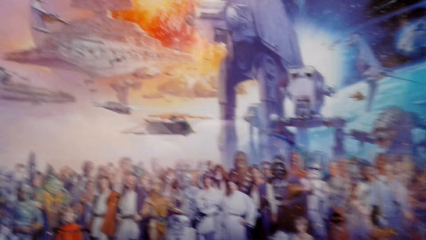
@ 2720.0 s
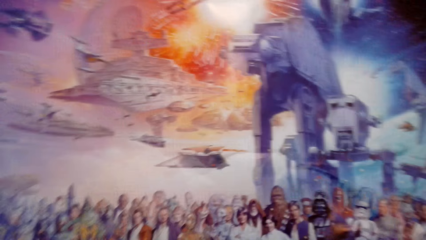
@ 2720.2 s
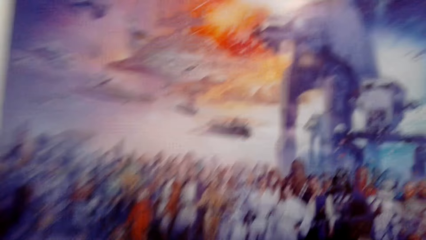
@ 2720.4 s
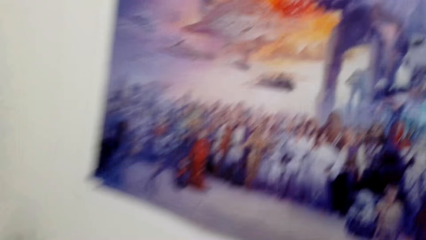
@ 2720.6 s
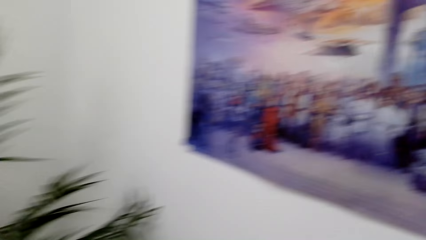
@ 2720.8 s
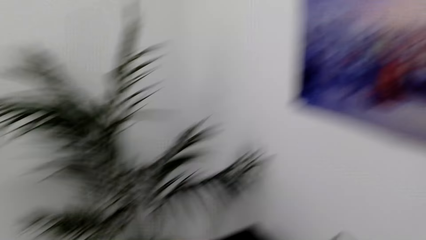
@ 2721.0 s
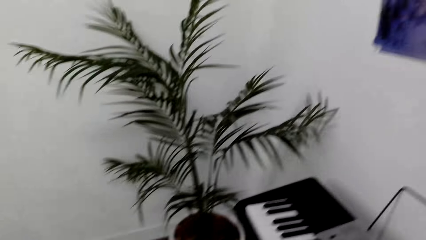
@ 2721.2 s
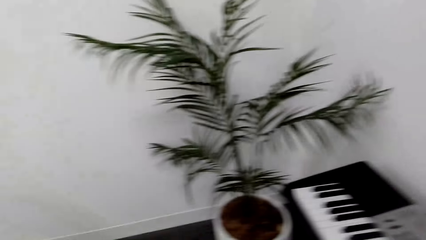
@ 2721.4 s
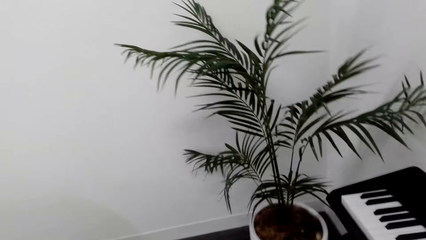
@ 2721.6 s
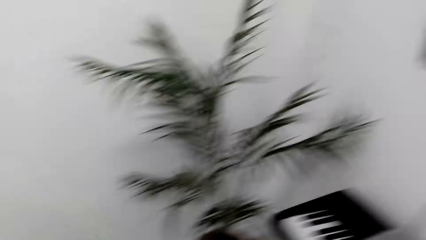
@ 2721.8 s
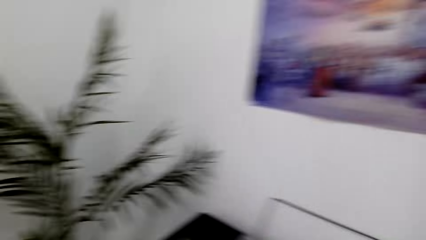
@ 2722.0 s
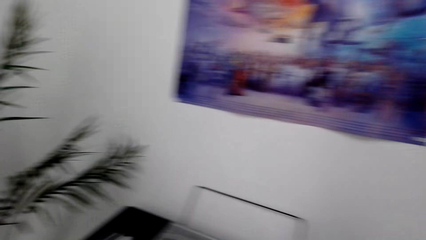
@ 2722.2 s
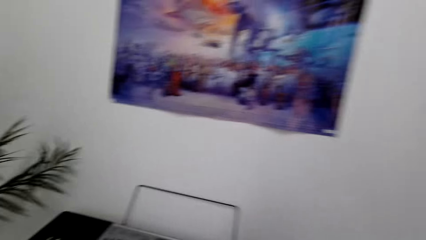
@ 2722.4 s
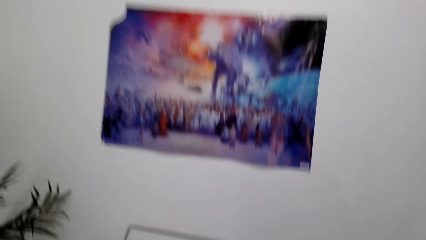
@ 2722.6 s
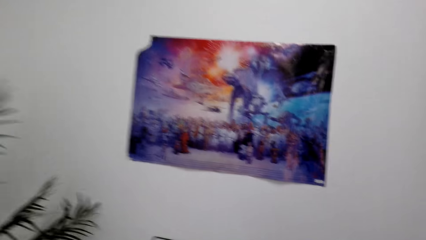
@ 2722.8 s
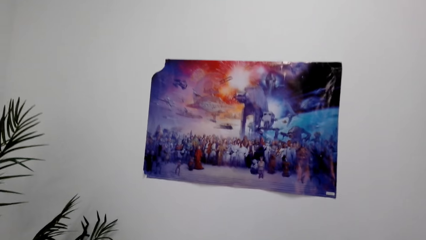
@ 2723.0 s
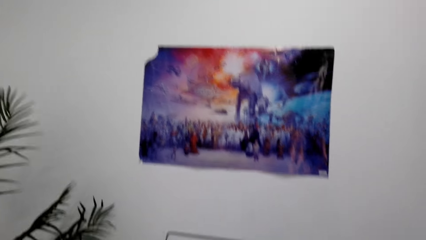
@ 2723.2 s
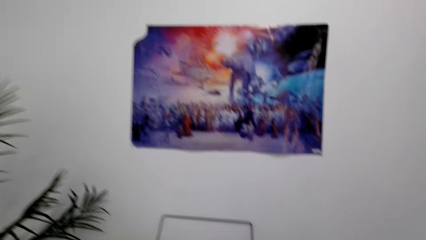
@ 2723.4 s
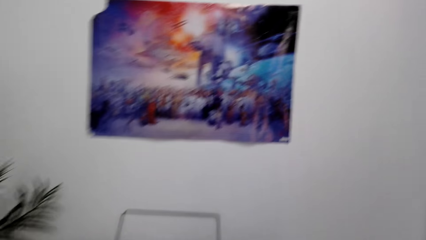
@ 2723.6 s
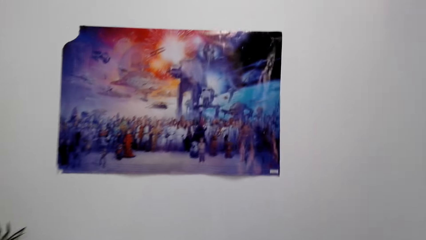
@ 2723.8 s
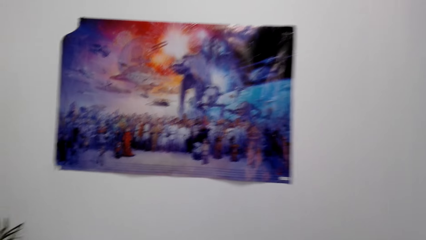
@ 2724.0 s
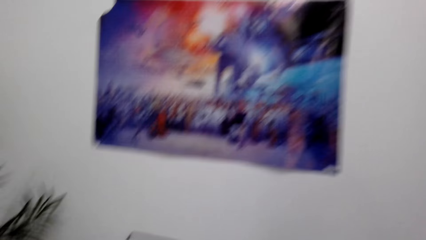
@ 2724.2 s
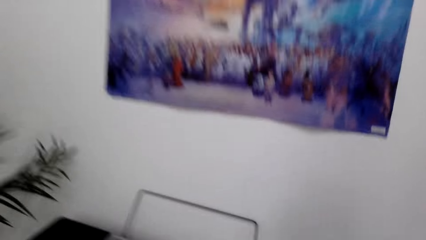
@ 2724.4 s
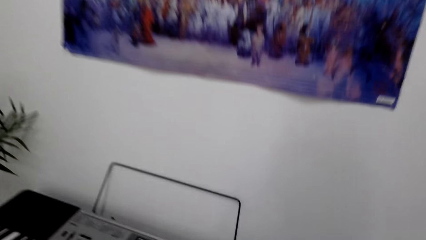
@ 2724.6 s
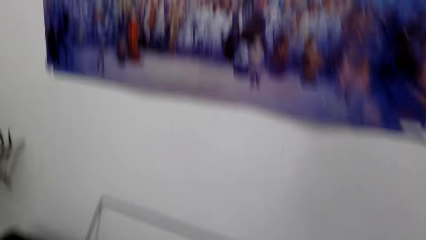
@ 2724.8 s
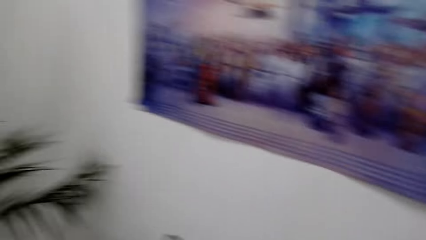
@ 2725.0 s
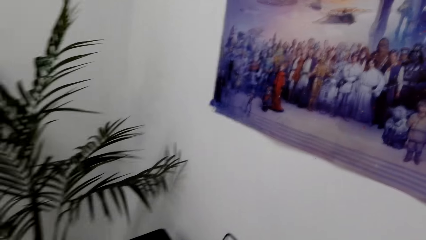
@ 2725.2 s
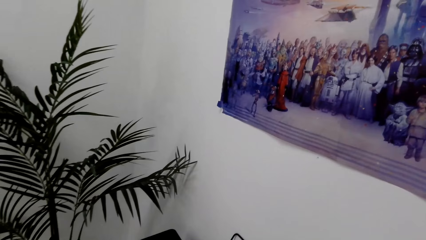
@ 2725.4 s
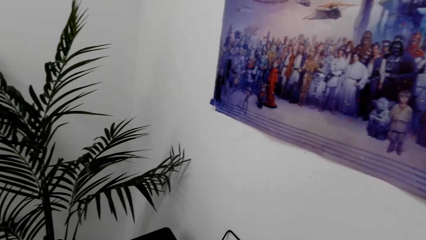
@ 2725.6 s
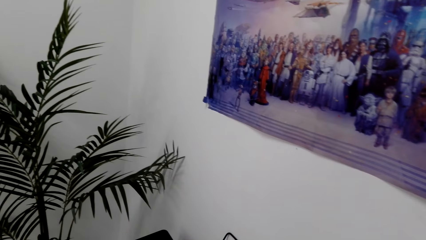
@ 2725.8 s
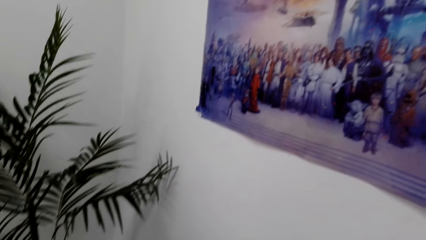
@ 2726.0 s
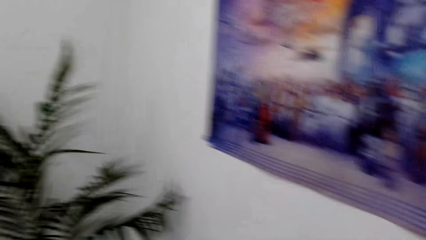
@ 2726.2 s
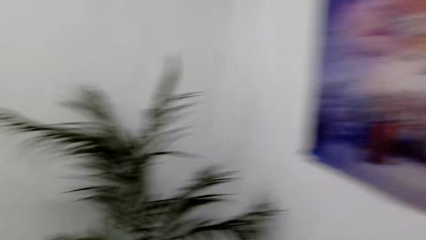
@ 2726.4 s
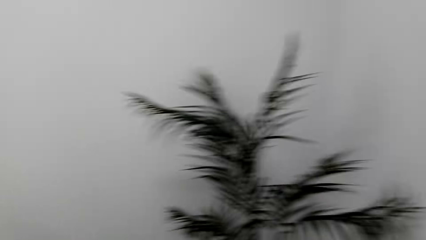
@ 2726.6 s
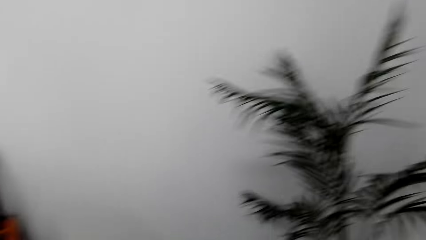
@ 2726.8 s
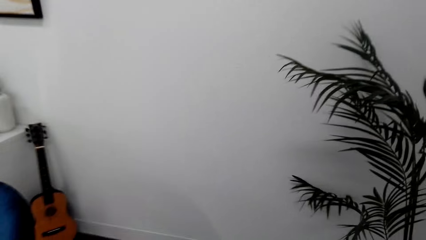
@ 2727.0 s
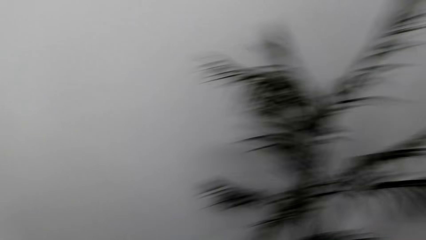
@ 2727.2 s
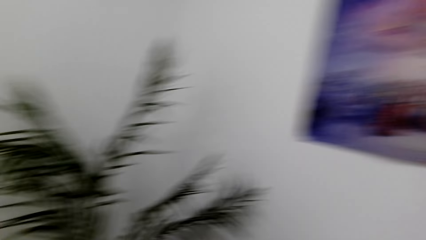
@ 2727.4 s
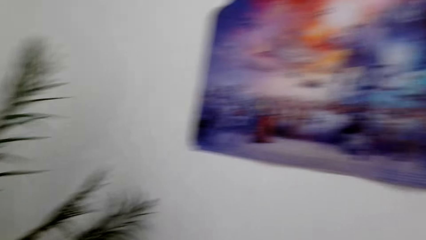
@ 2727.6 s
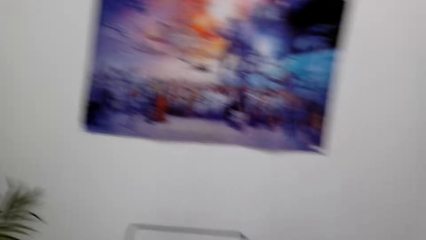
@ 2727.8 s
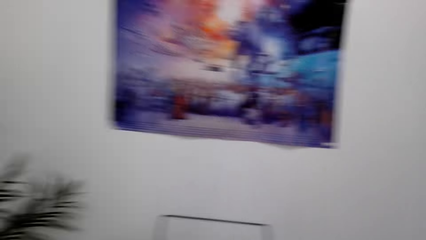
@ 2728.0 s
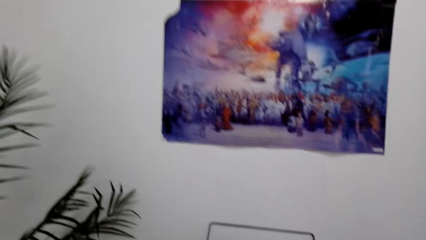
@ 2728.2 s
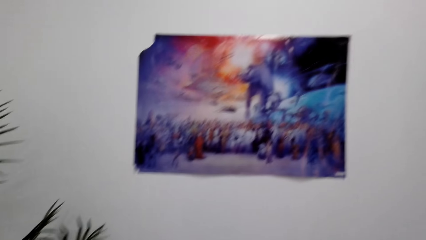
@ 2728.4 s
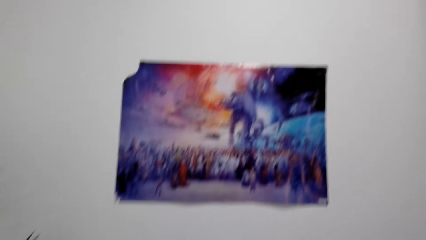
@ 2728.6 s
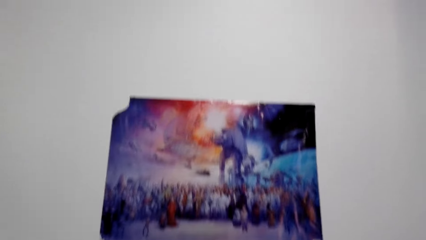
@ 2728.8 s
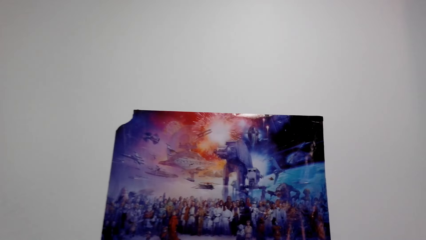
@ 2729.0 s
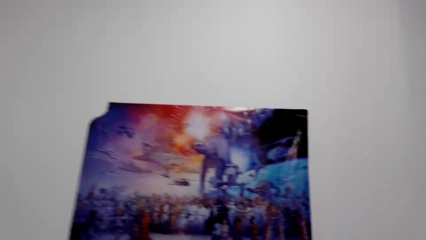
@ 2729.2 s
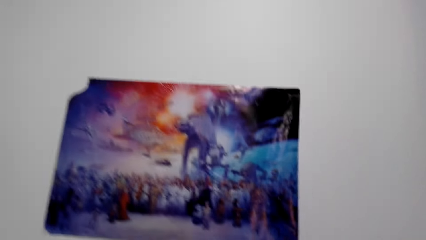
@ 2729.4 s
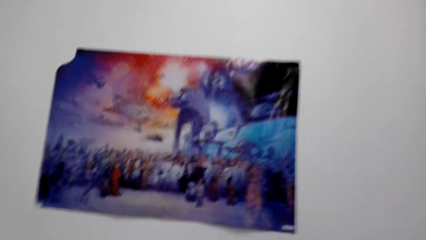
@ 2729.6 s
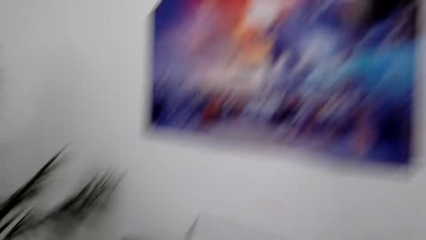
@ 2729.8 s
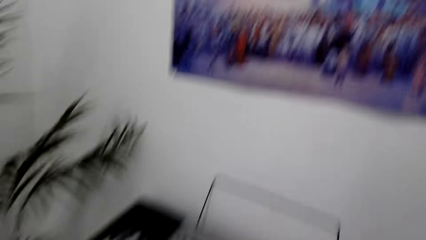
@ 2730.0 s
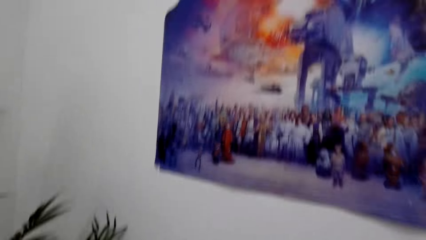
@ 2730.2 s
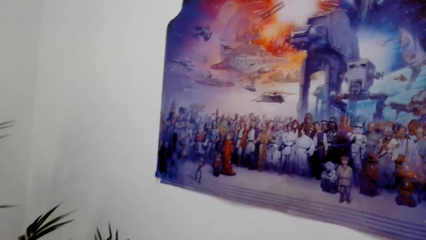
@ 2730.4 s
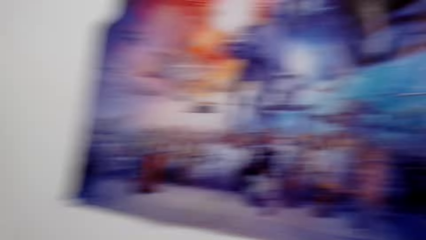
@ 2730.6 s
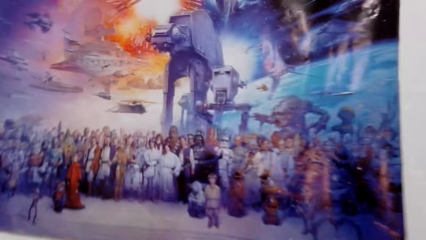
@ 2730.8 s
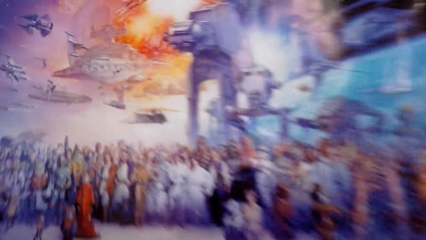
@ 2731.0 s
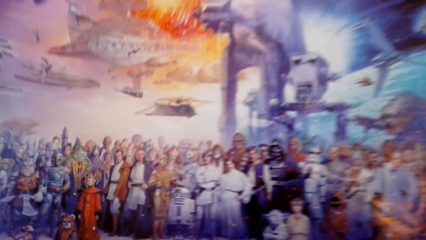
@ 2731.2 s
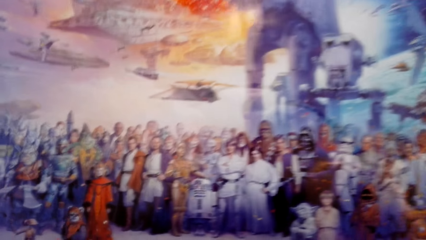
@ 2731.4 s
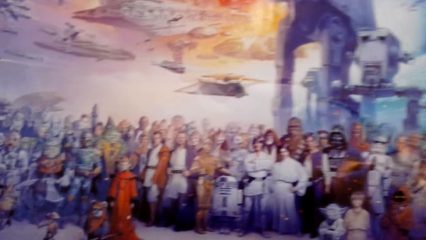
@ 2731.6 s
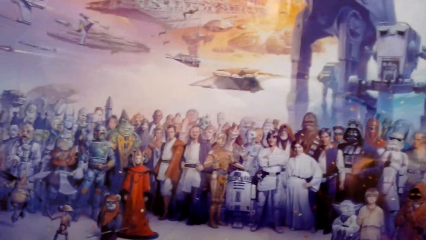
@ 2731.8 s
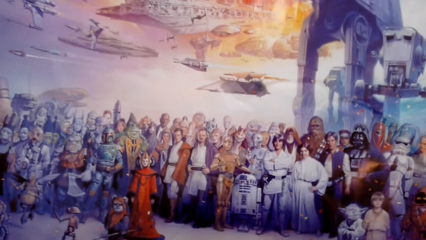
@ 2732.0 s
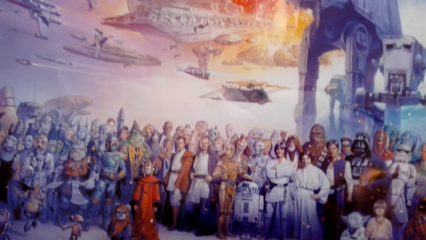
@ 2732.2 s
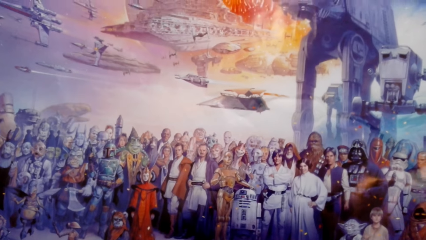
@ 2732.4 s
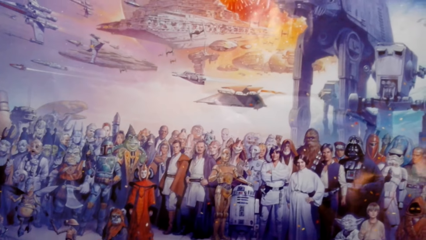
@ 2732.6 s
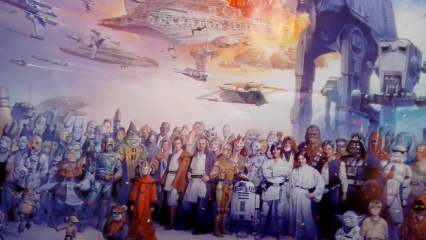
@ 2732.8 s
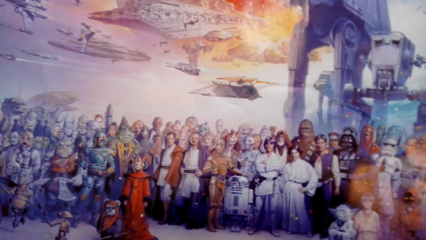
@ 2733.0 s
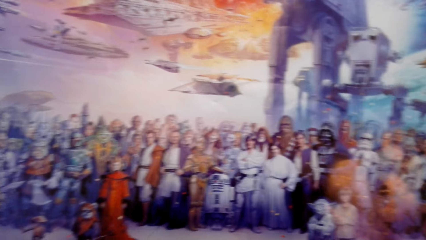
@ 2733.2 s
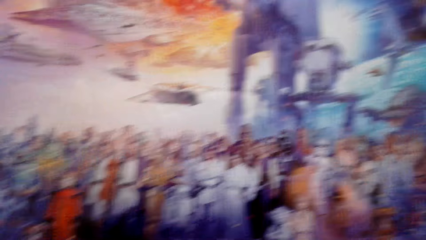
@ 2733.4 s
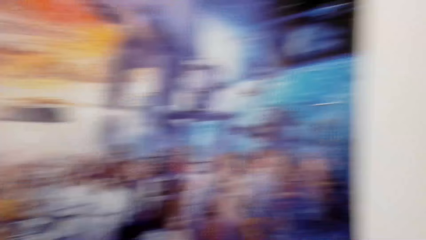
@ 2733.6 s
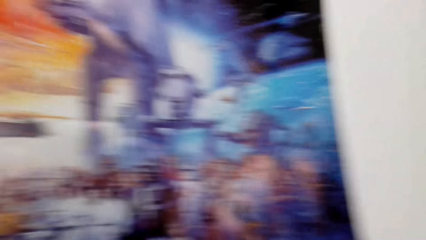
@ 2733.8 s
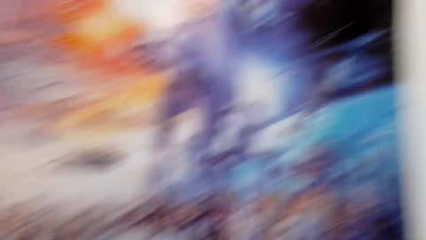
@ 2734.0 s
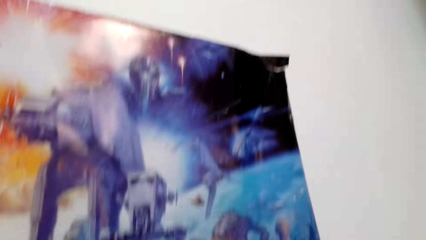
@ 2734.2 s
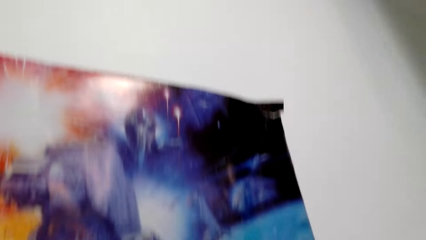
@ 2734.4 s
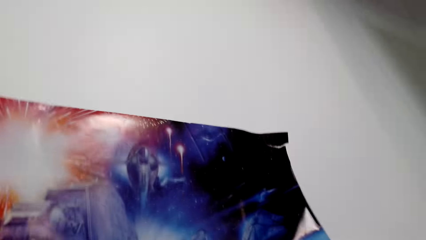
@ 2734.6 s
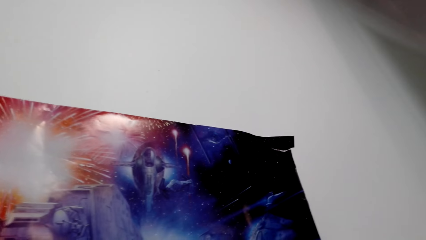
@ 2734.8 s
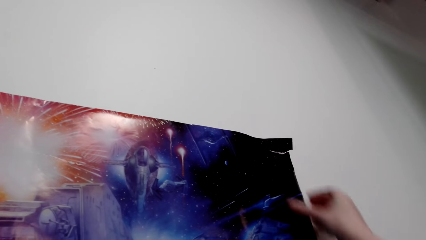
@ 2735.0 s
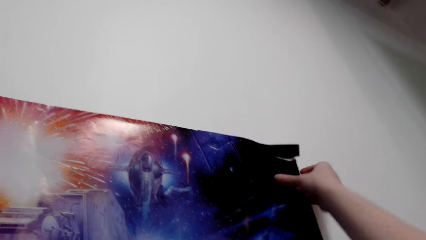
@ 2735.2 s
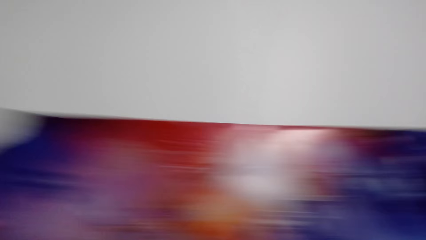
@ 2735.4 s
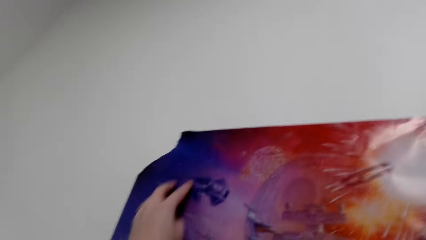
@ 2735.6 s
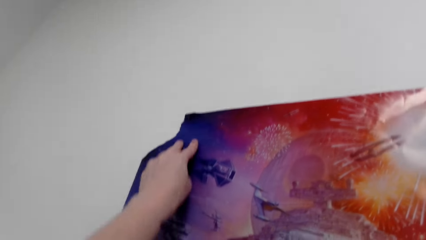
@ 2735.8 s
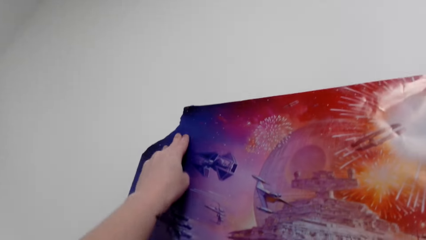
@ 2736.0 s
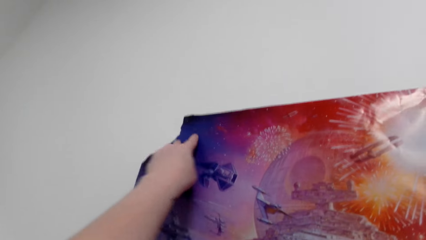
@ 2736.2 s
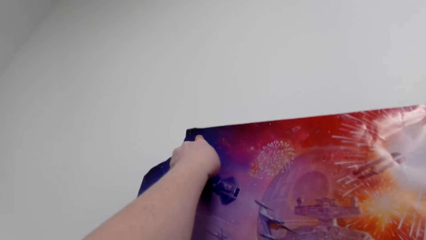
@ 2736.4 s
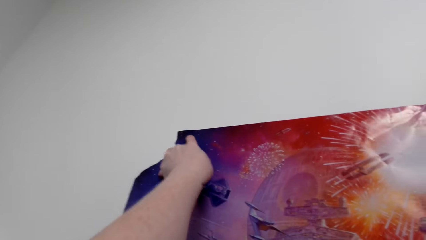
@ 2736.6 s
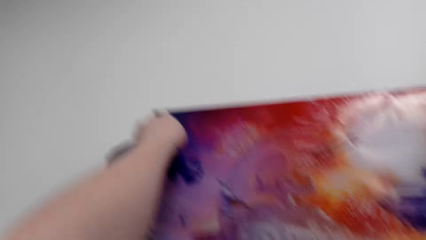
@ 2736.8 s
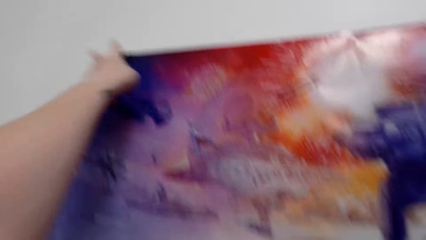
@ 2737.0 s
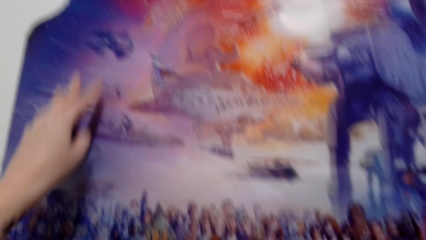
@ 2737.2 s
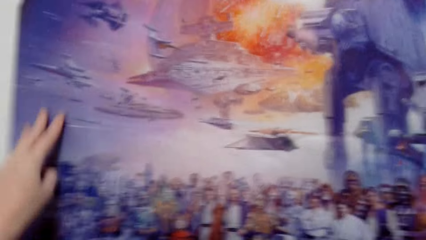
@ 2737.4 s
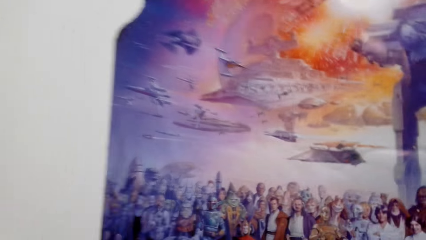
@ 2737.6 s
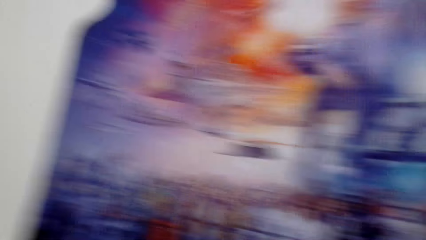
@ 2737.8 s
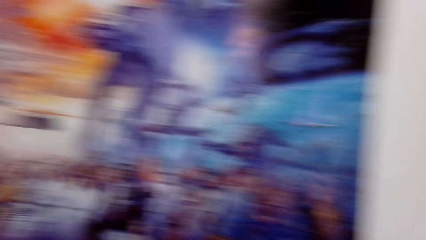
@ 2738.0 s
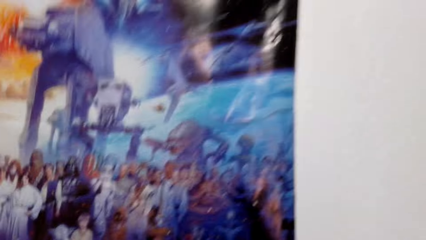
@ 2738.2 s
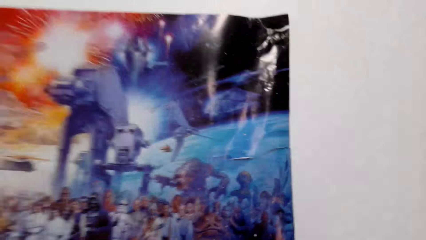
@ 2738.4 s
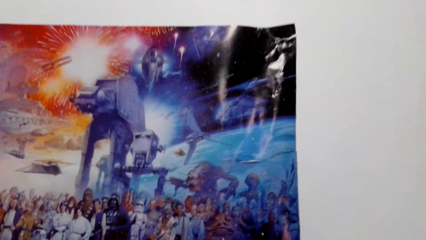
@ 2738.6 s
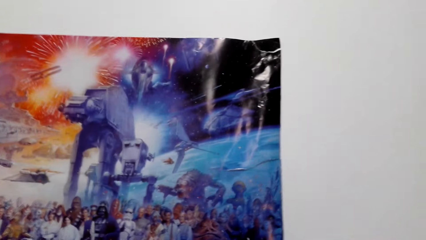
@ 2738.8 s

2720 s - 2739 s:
The camera wearer looks around the room. They look at the poster. They make the poster stick on the wall.
